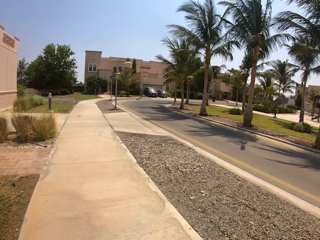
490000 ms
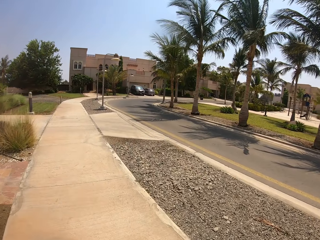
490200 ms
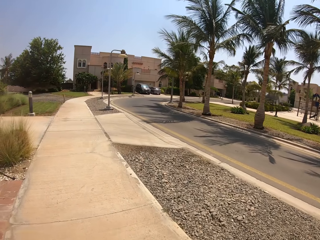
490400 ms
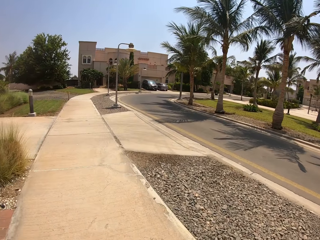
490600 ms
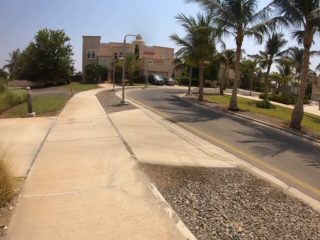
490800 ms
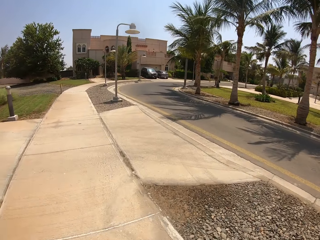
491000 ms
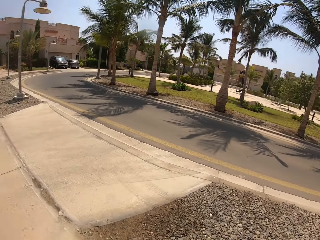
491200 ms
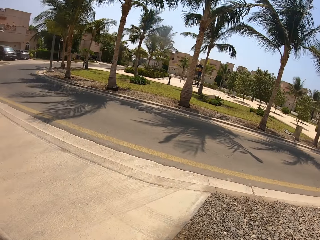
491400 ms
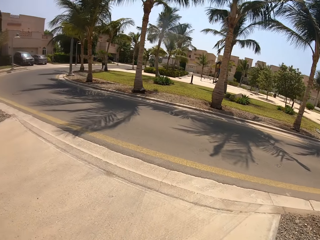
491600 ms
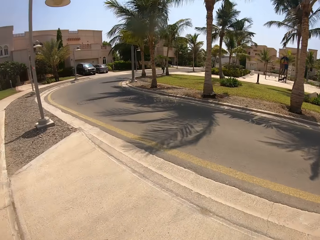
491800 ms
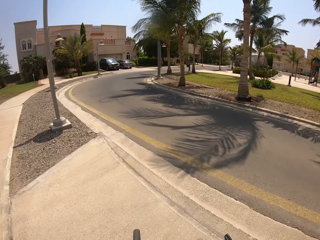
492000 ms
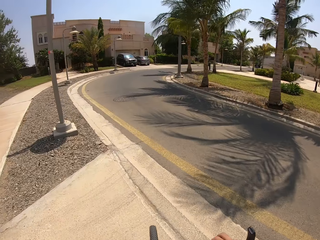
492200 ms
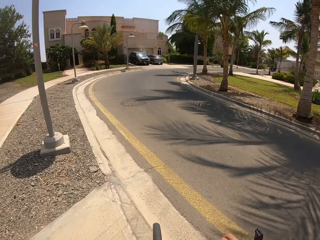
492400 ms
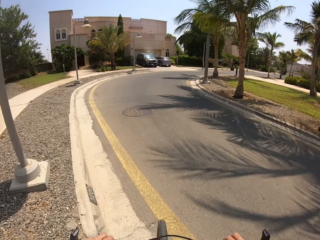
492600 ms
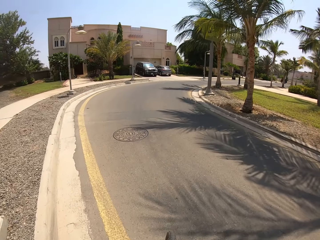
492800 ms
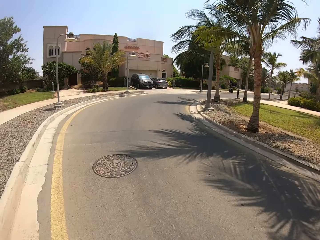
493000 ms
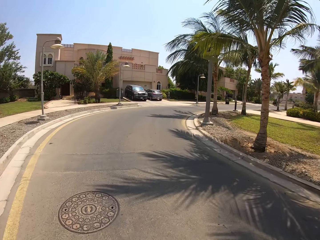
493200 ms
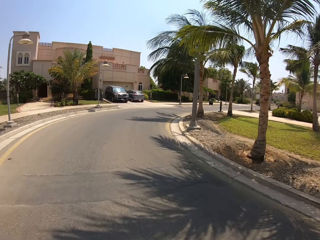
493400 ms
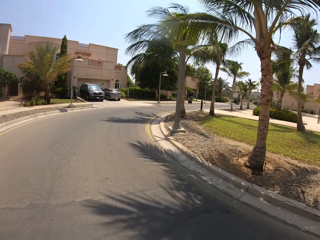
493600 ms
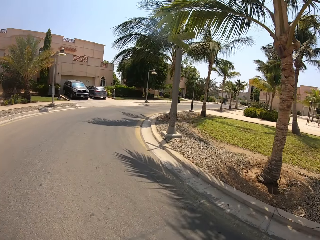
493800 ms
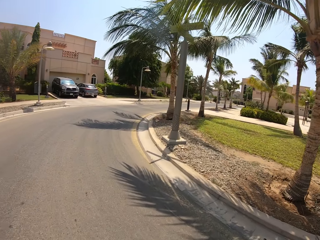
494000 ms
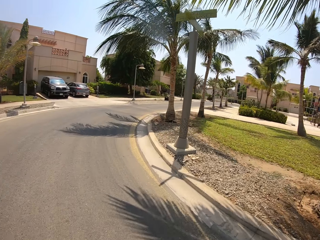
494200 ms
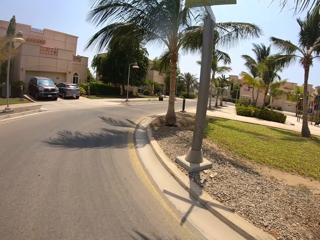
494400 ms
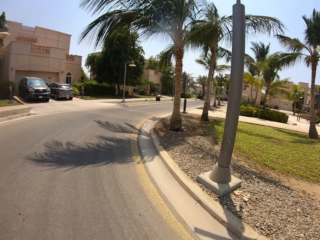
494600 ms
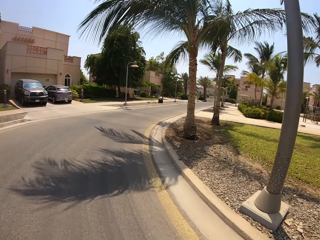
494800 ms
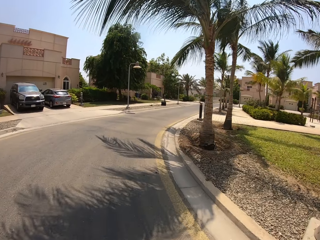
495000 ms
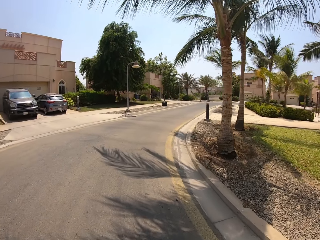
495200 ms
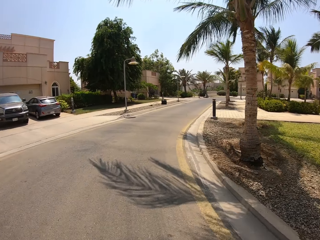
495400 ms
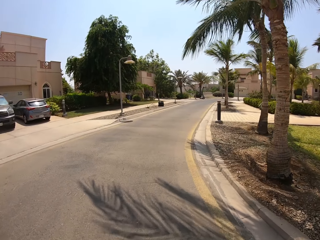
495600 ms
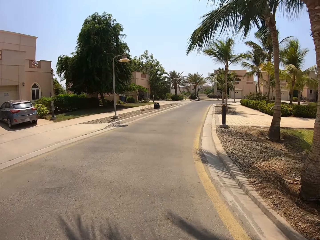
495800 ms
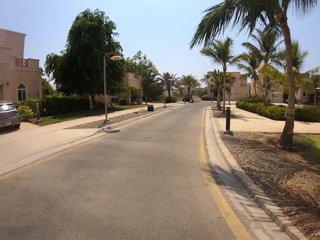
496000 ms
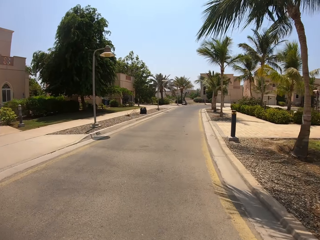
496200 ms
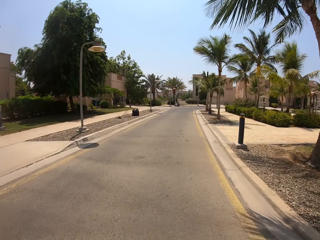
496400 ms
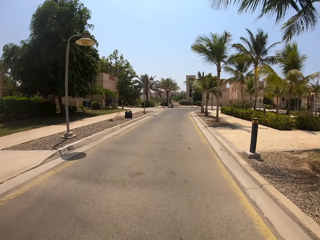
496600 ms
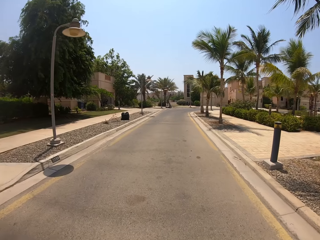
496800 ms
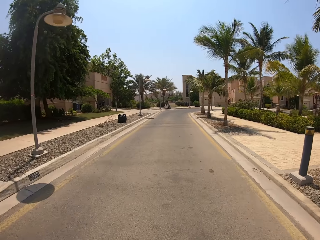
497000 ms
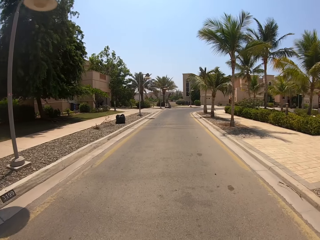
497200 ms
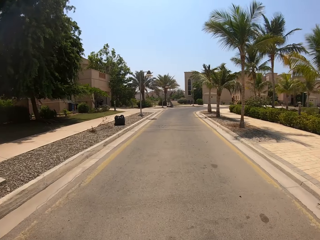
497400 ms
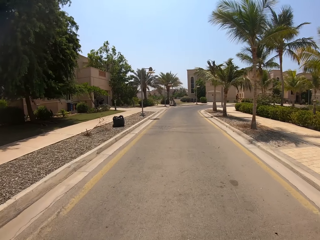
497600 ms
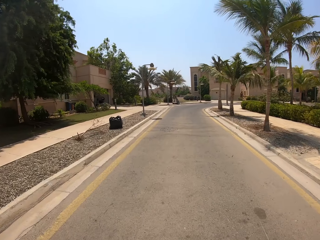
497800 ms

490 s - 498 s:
The camera wearer cycles on the road.

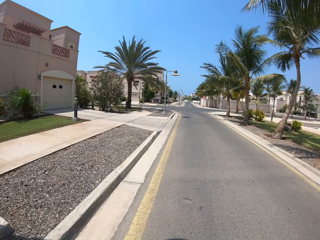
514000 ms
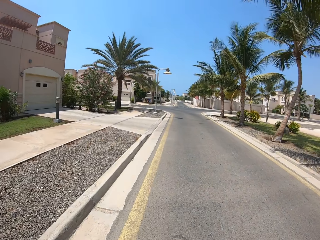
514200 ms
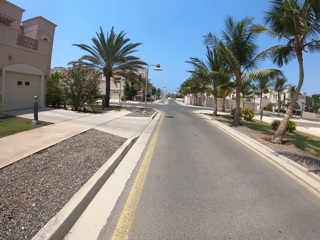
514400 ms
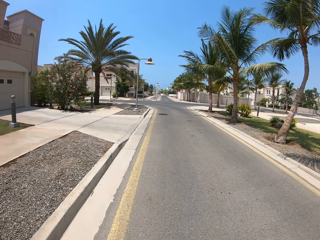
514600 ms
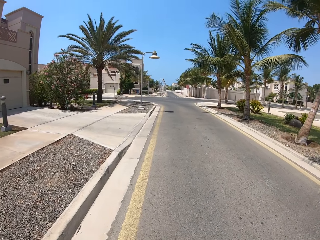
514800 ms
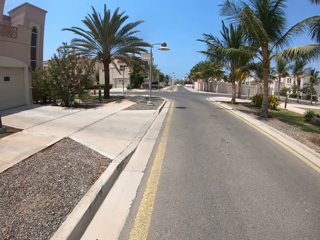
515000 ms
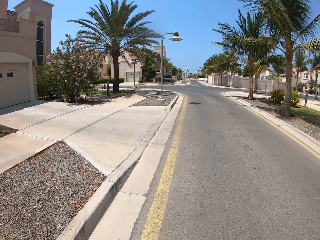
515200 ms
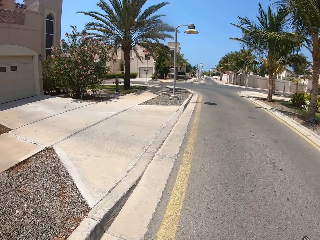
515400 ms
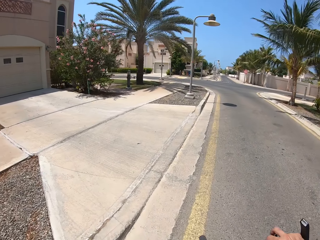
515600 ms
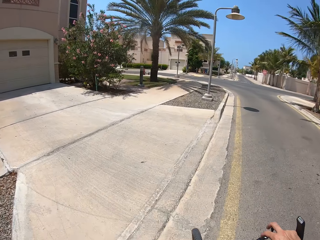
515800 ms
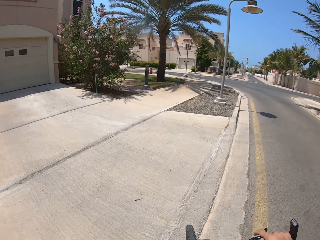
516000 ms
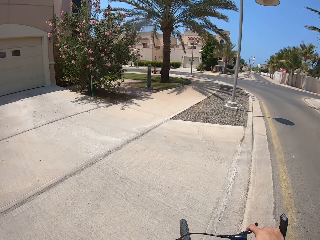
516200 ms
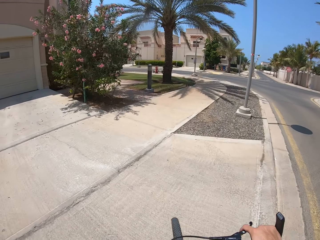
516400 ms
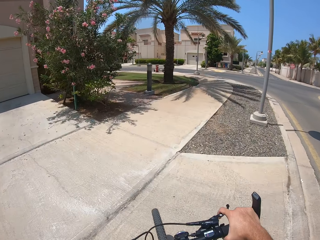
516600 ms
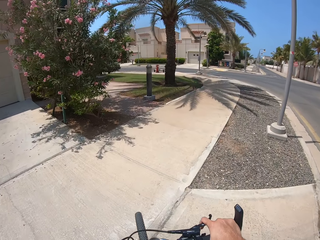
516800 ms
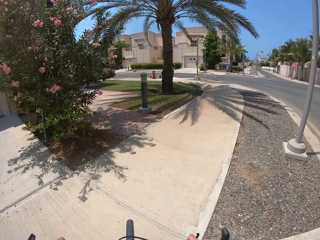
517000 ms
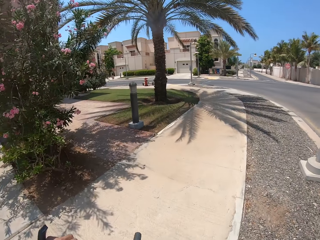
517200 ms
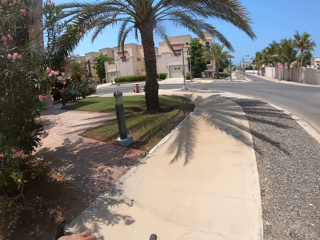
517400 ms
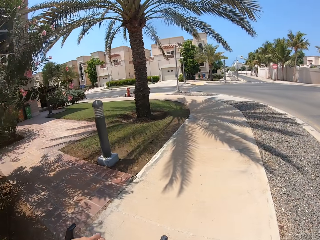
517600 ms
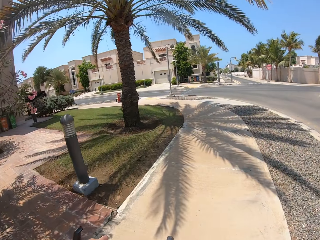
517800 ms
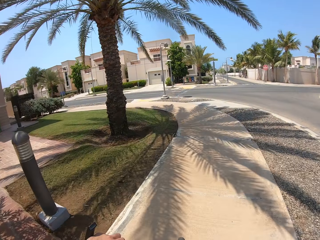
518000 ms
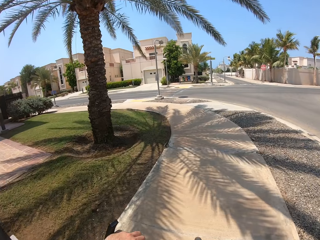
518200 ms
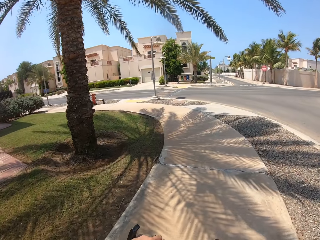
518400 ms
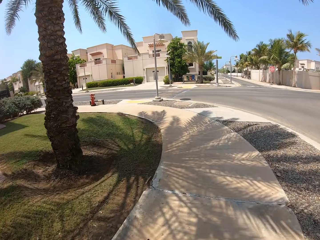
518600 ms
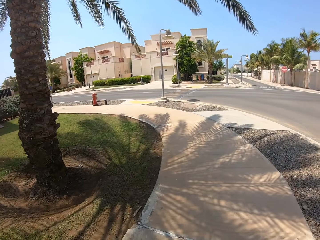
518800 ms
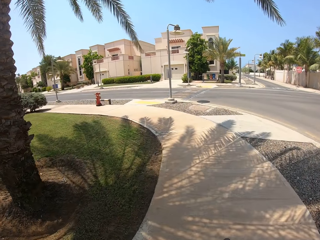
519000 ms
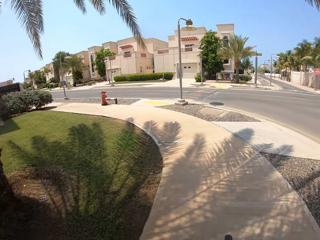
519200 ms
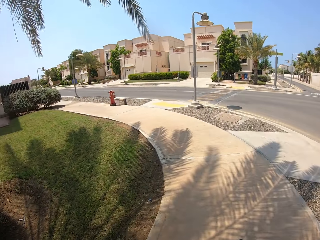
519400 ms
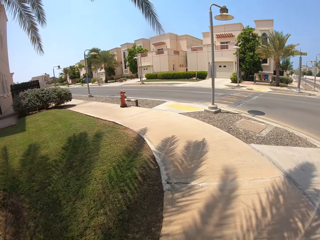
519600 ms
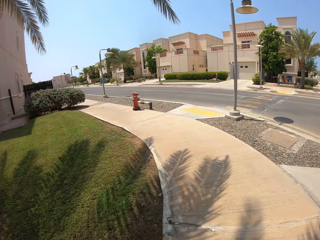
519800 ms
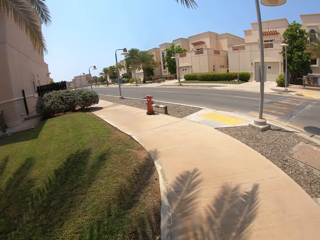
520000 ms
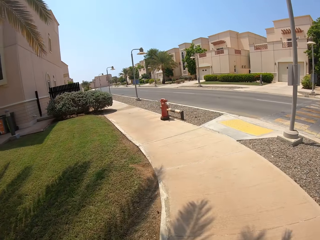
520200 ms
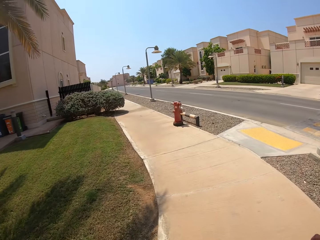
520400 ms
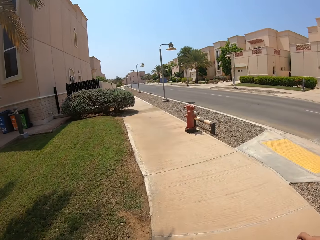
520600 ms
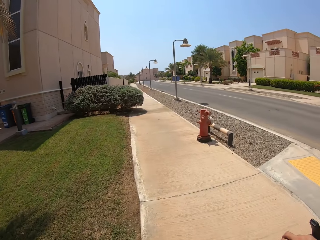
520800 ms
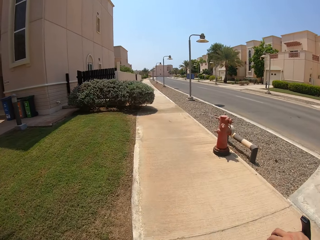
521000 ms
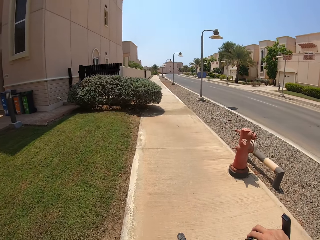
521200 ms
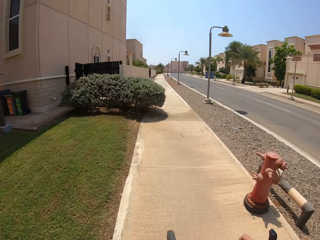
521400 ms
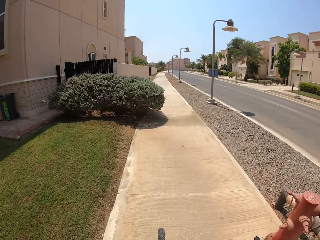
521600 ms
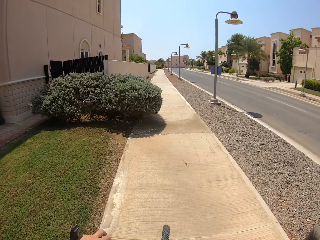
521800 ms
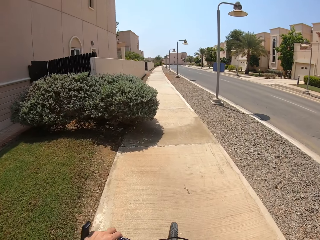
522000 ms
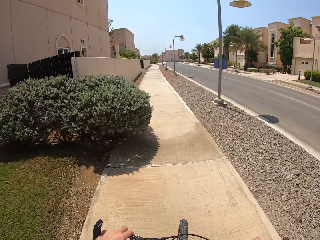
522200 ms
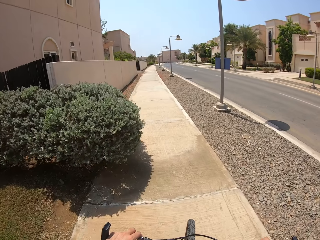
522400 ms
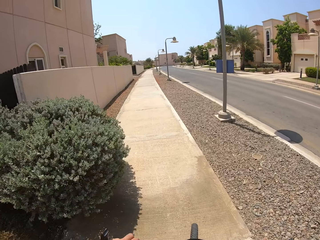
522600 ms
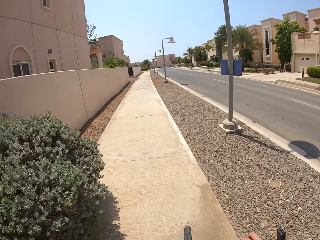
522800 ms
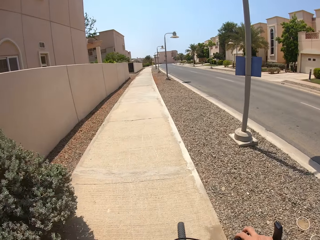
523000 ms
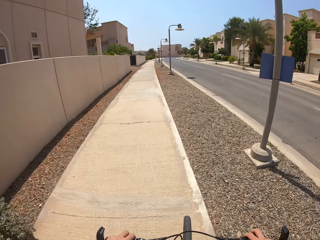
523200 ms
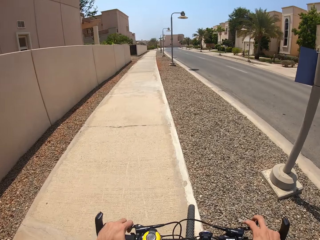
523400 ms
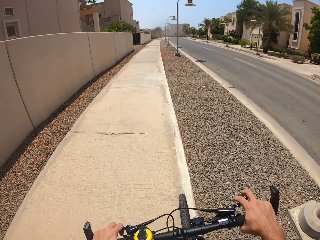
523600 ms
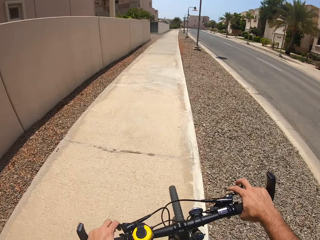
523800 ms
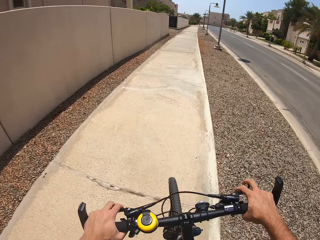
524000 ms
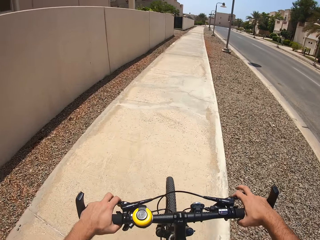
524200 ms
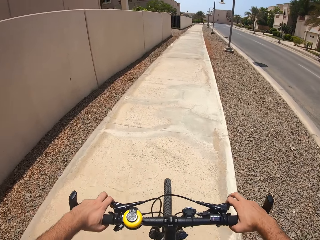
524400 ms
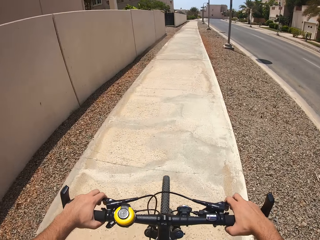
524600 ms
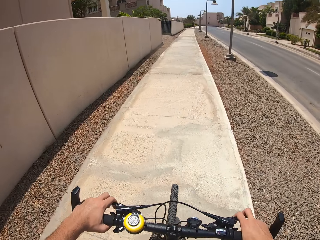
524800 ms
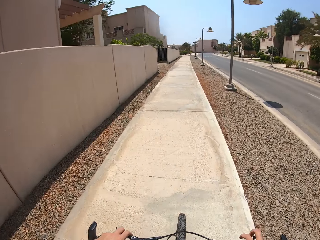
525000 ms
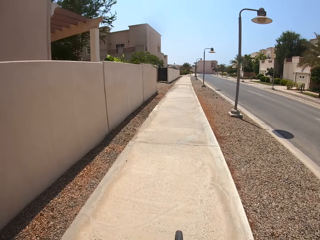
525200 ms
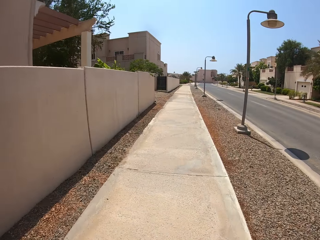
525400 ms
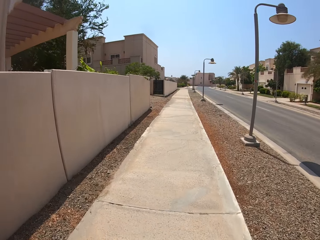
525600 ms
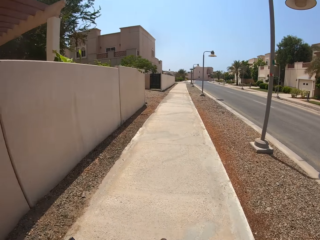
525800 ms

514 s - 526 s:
The camera wearer cycles on the sidewalk. They turn left.
